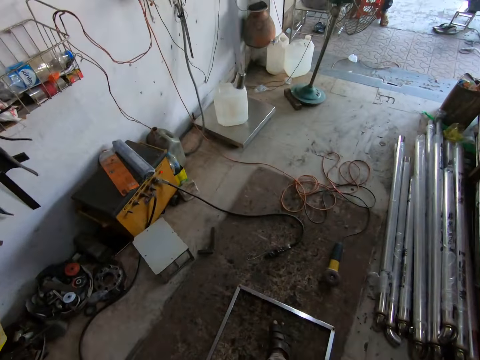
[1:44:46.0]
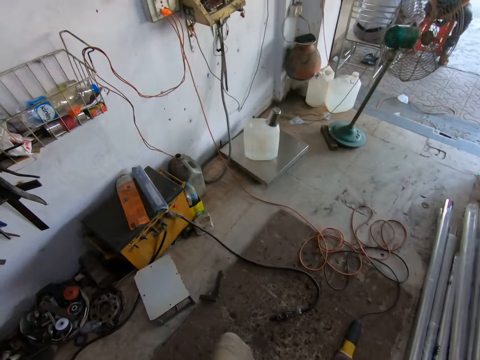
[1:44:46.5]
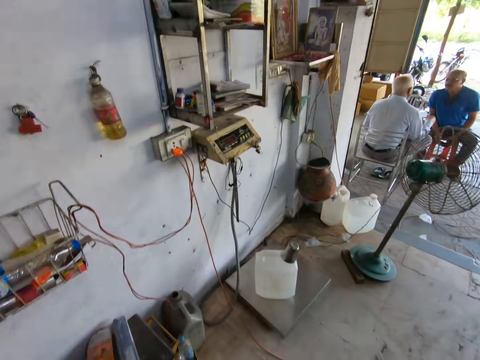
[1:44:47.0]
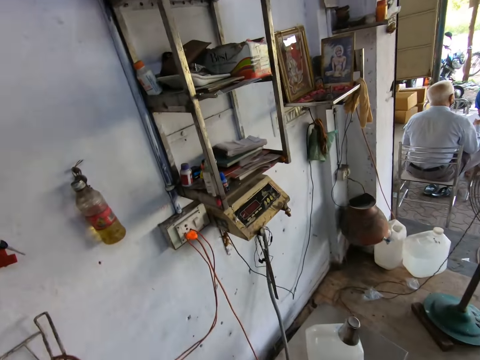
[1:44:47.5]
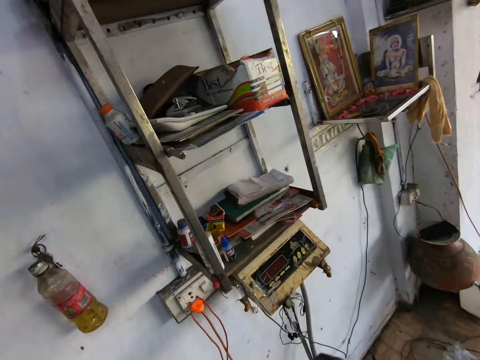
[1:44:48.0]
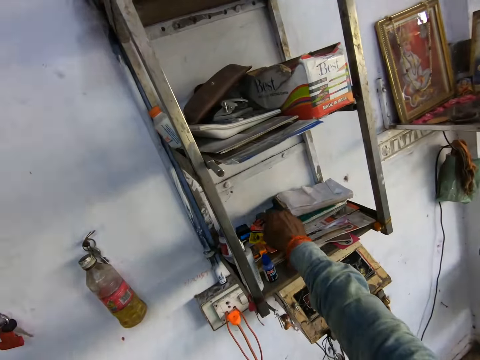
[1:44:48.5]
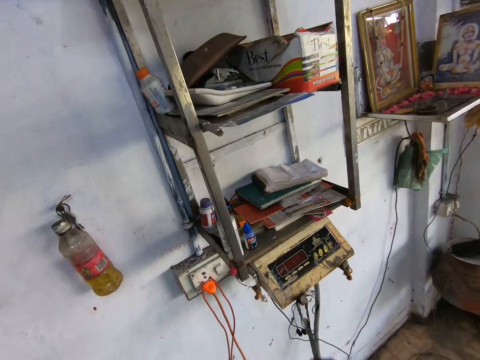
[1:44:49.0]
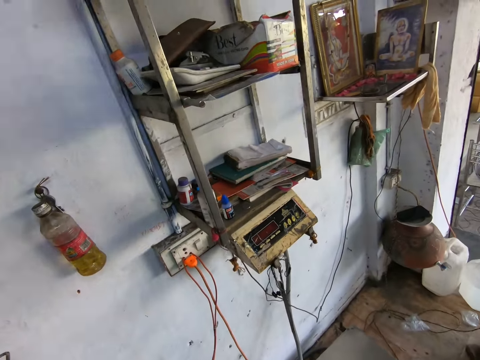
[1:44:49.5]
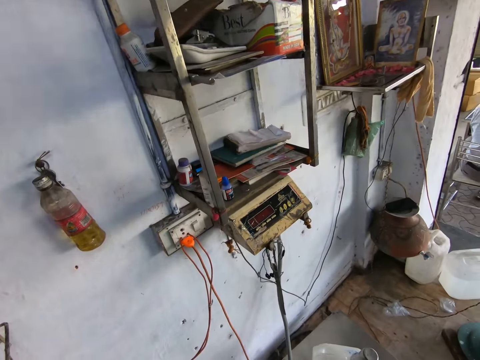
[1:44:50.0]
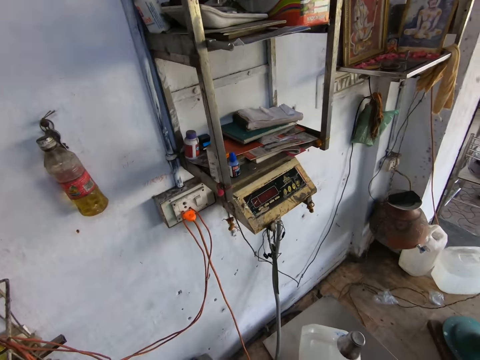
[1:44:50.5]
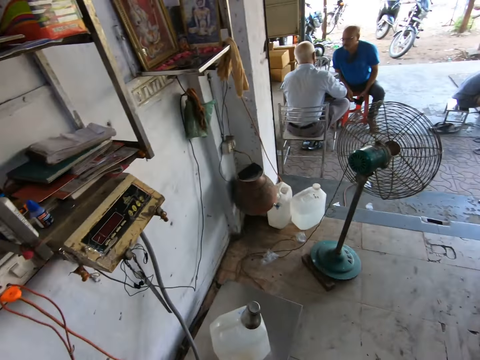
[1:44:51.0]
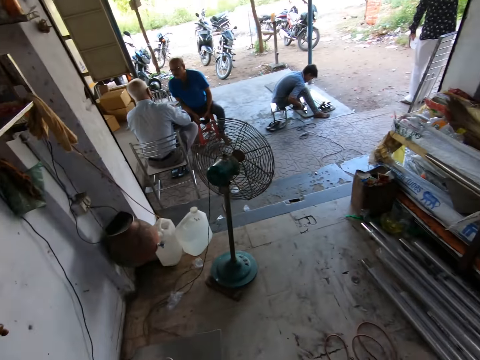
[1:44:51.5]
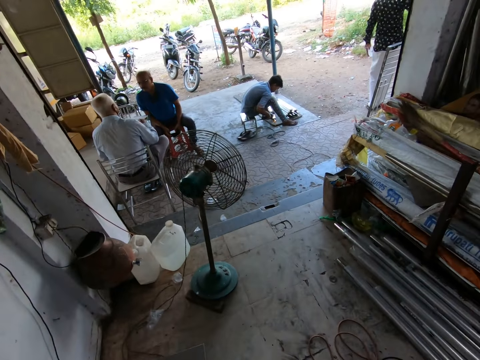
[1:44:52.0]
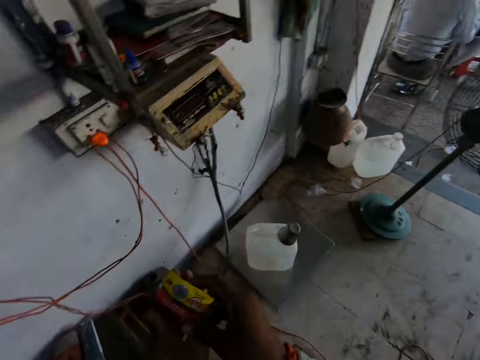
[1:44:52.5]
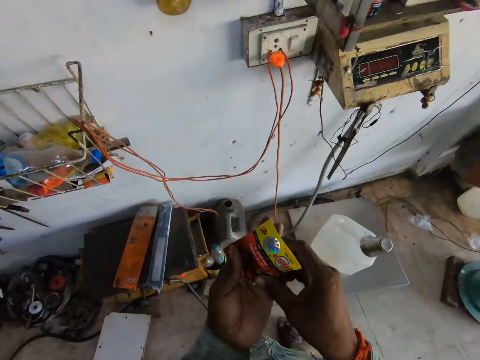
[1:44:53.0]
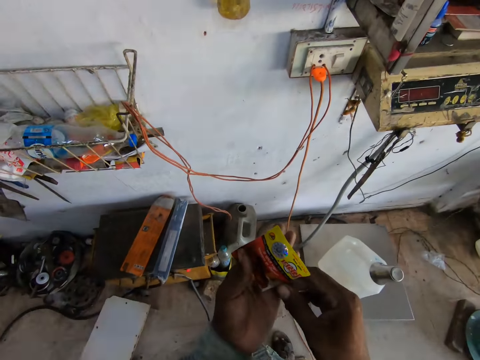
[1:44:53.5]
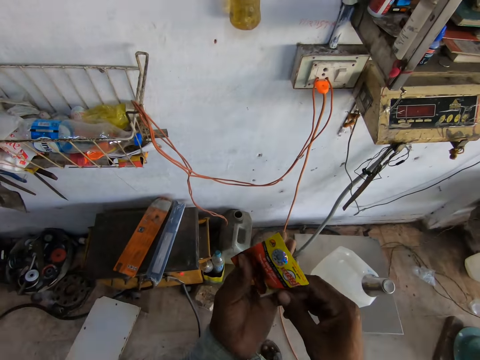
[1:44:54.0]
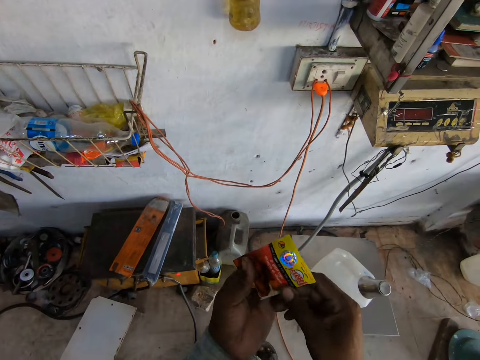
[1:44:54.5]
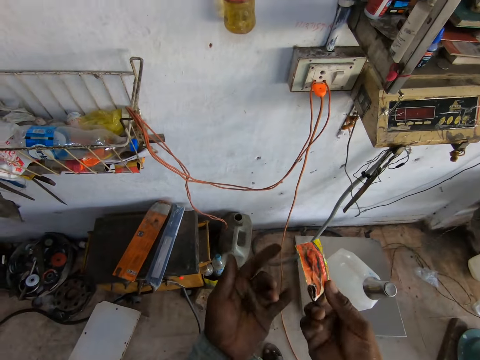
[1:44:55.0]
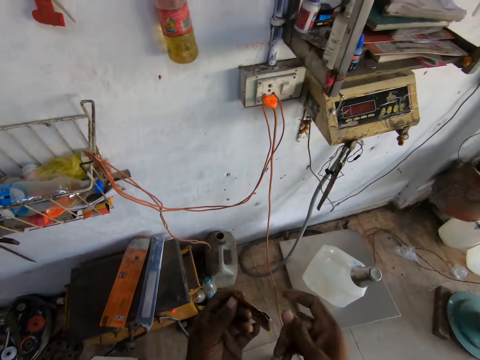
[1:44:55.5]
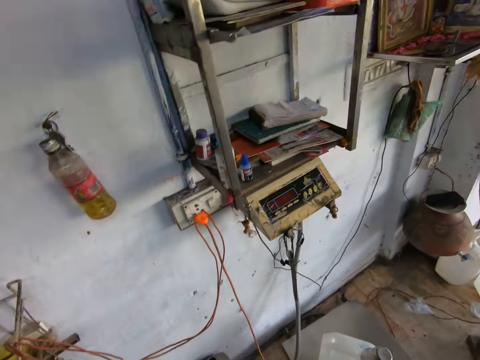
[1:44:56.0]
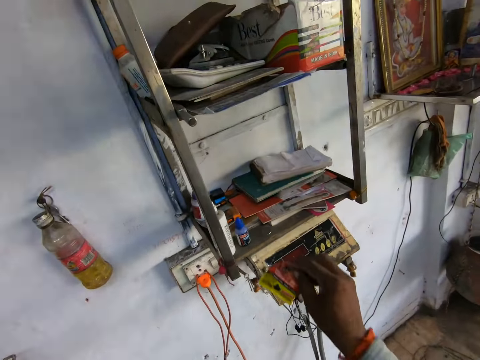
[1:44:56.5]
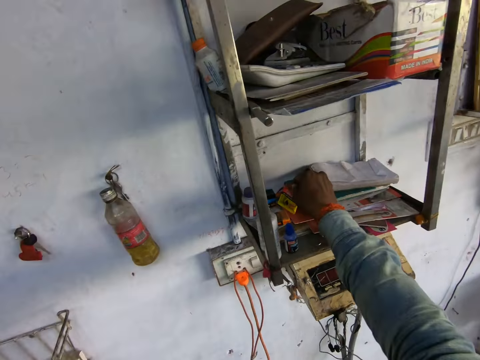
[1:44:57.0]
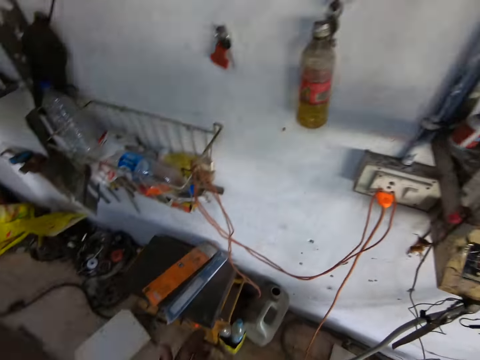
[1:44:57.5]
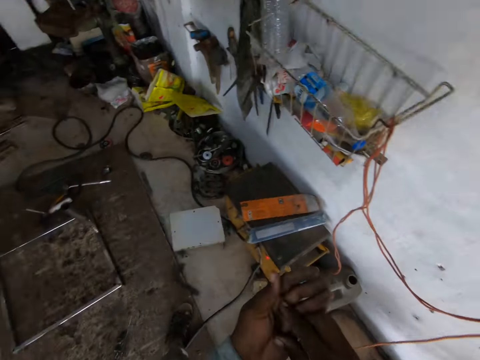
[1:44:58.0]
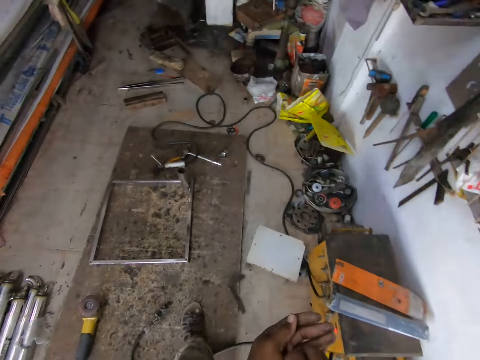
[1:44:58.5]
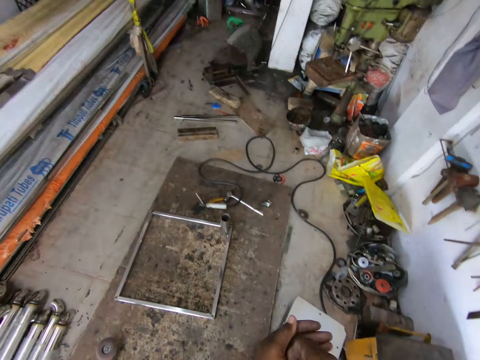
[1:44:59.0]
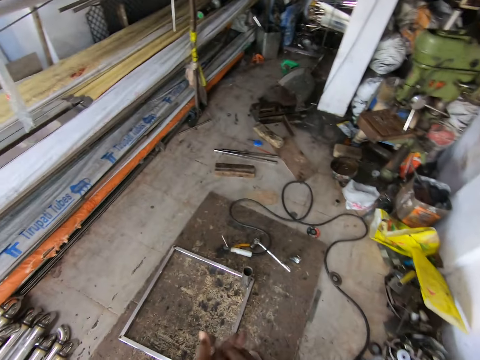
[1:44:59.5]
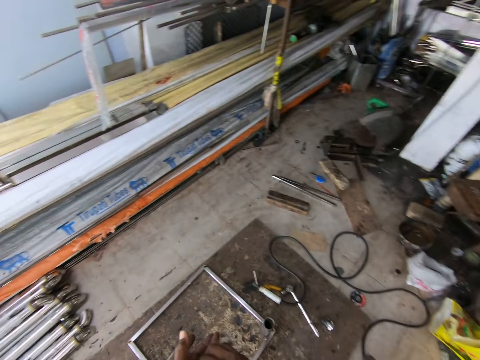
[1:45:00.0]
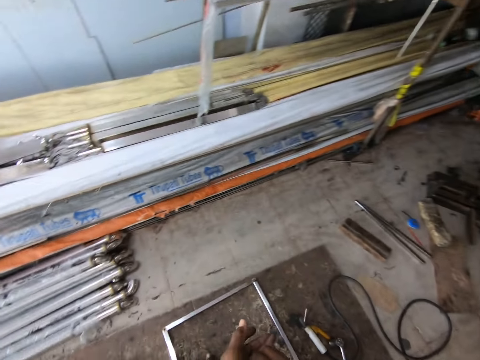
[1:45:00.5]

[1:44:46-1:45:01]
The camera wearer picks up a sachet of tobacco from a shelf with his right hand. He pours some tobacco from the sachet of tobacco in his right hand into his left hand. He drops the sachet of tobacco in his right hand on the shelf. He pinches something with his hand and walks around.

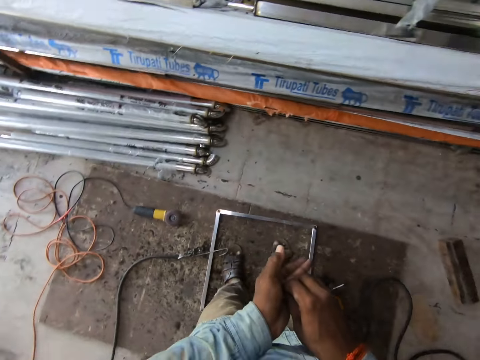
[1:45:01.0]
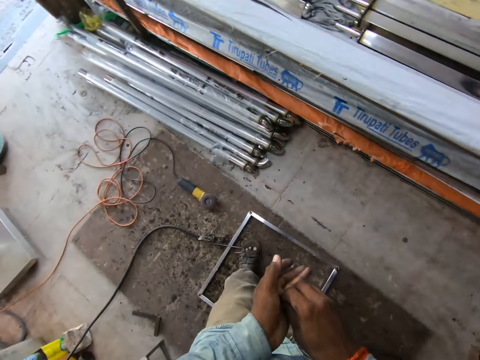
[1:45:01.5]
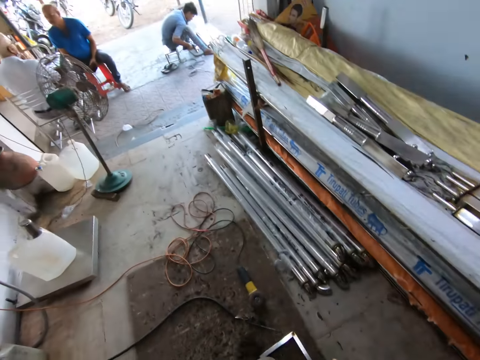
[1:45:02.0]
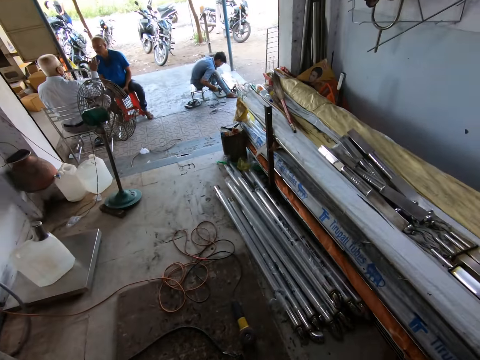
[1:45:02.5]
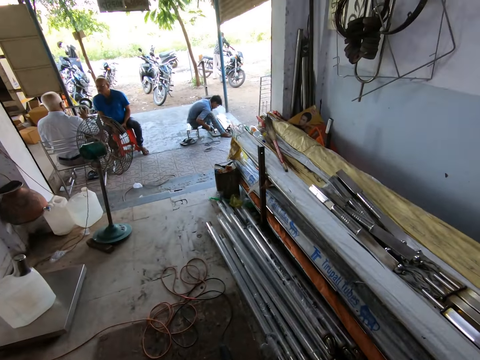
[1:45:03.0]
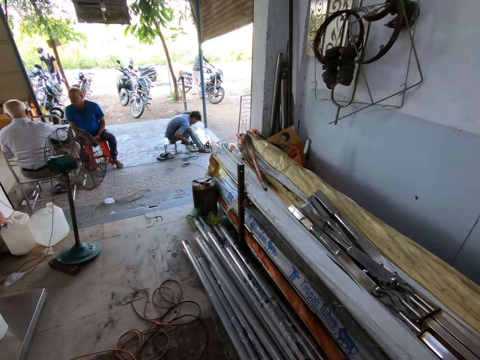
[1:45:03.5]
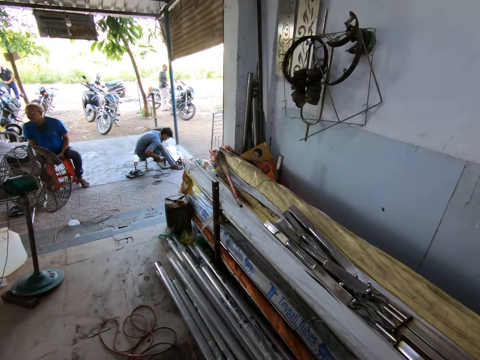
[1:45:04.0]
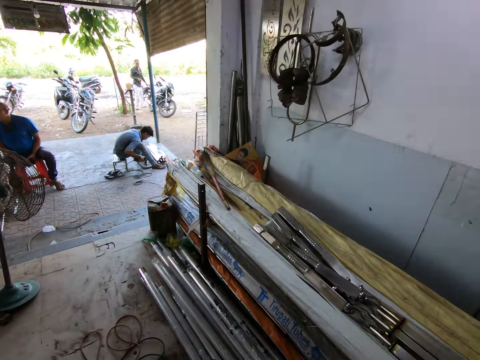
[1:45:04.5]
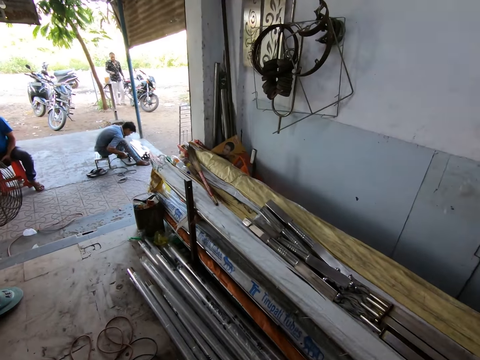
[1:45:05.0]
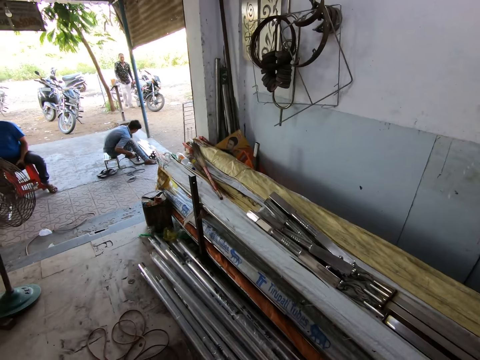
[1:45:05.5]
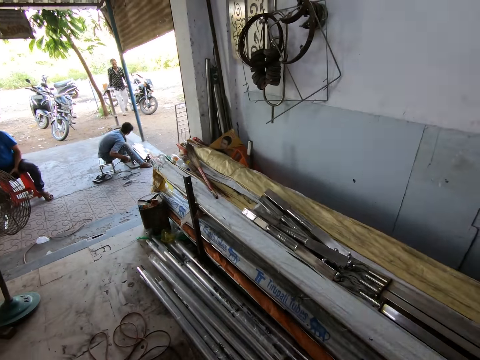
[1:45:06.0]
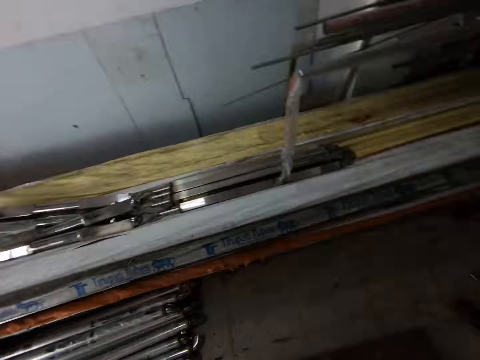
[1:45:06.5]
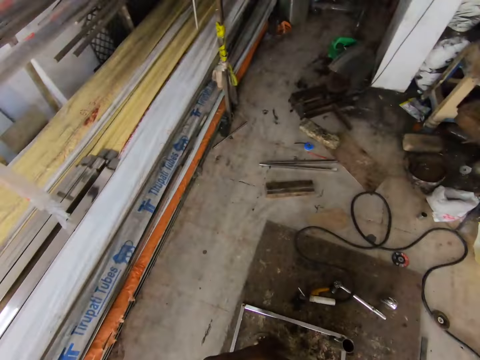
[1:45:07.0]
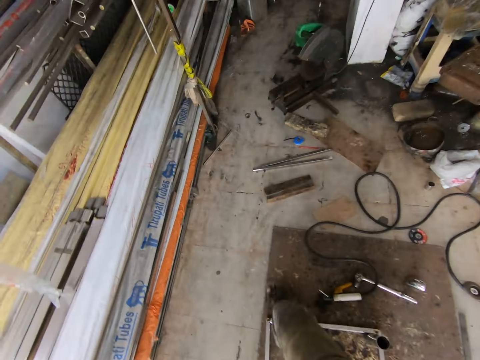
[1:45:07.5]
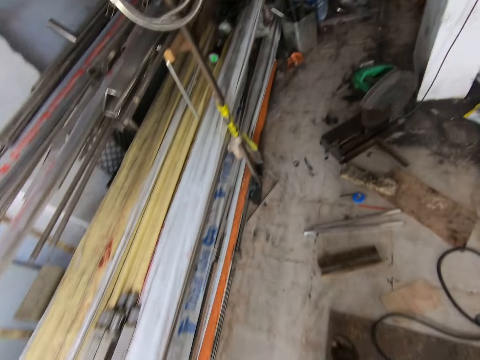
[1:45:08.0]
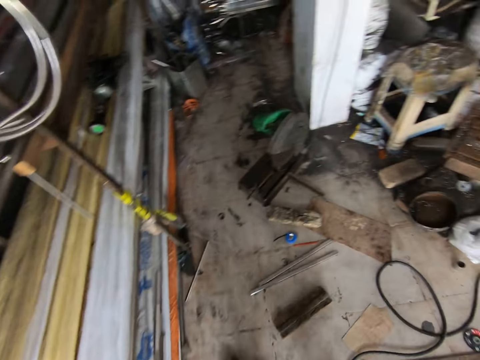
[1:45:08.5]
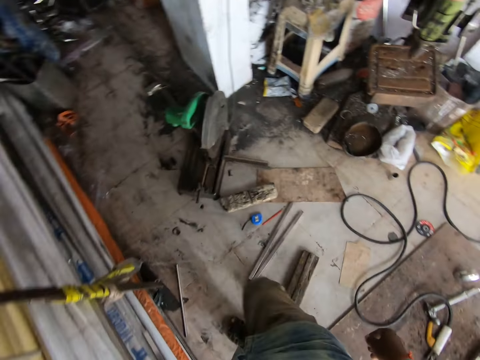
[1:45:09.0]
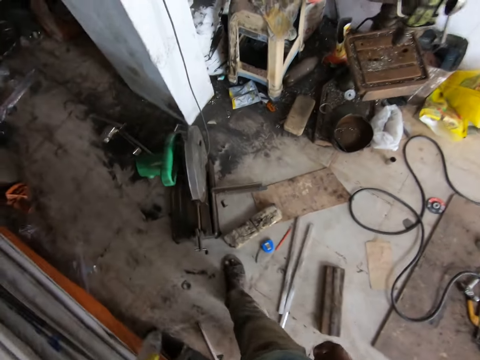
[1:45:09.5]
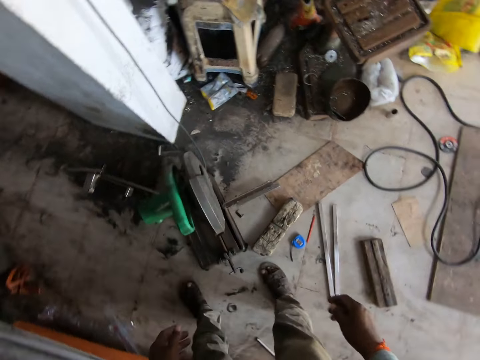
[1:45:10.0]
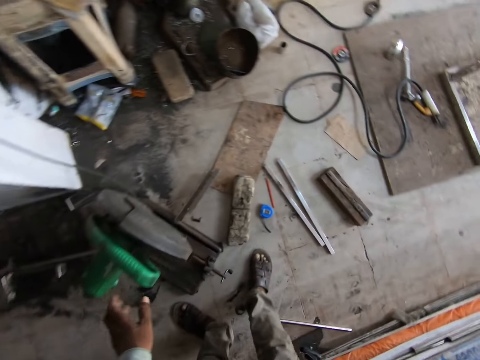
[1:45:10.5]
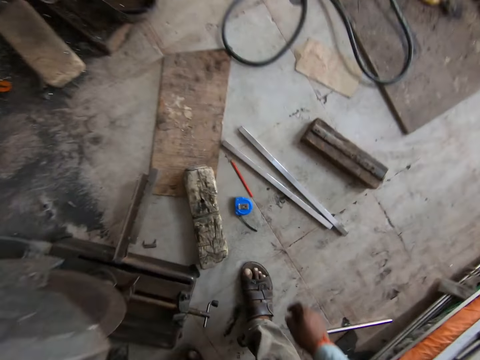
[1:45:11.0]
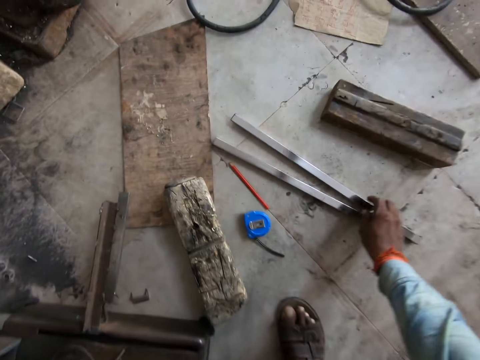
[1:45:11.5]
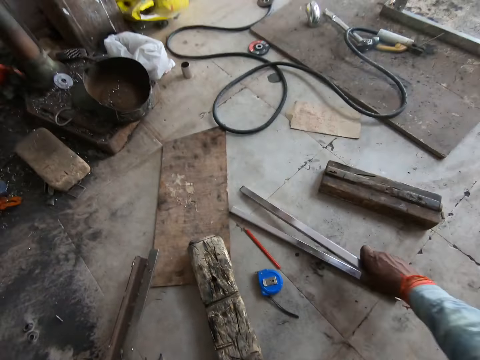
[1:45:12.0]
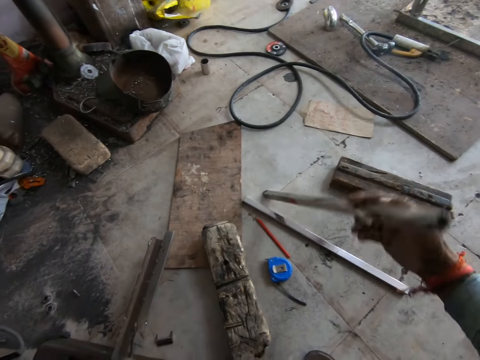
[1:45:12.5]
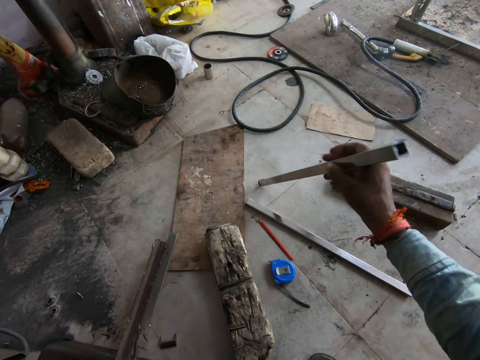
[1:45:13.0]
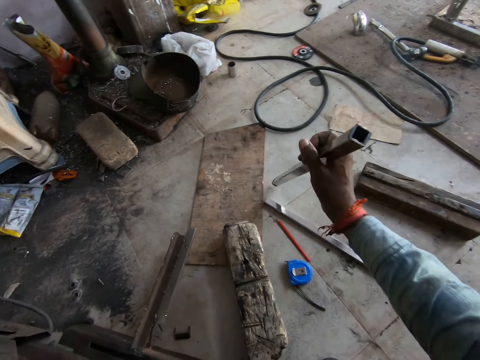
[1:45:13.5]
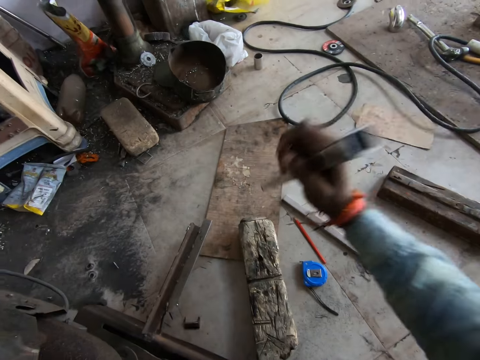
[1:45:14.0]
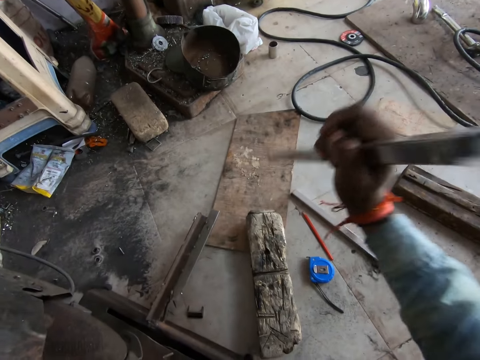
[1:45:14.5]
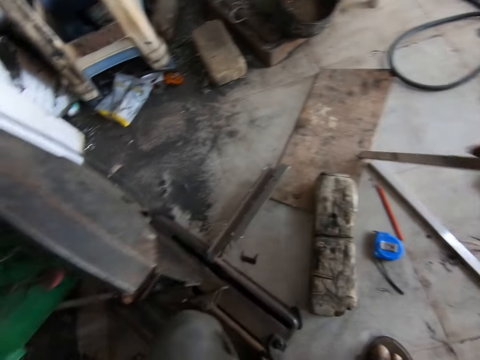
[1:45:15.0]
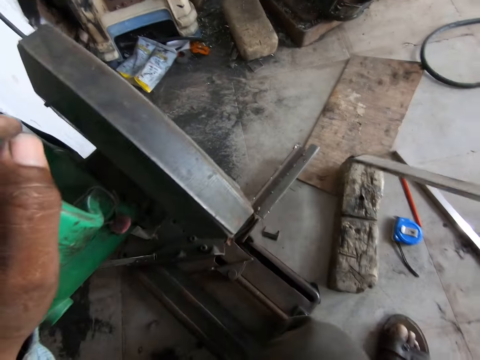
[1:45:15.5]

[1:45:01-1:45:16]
The camera wearer takes from the tobacco in his left hand with his right hand. He pushes a metal with his foot and looks around. A man converses with another man. The camera wearer holds a metal cutter. He picks up a metal tube from the floor with his right hand. He hits the metal tube on a plank on the floor with his right hand.
